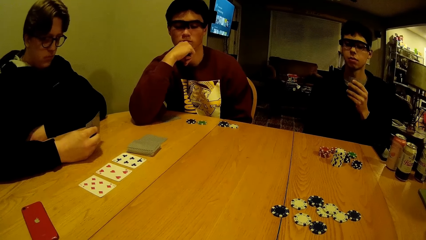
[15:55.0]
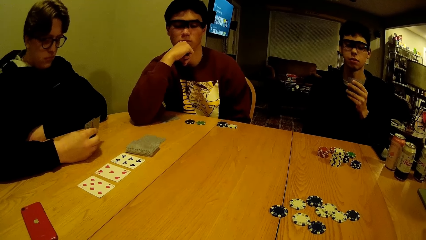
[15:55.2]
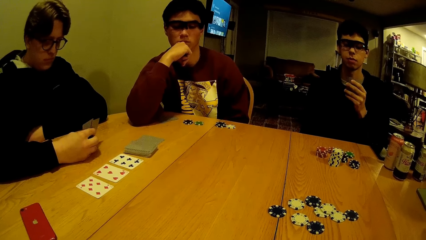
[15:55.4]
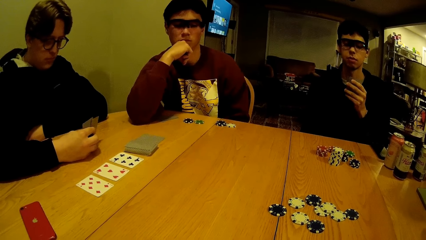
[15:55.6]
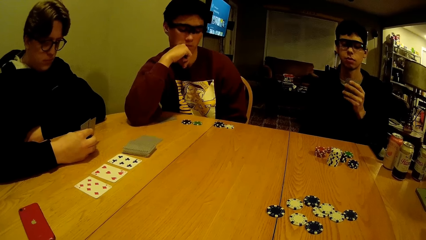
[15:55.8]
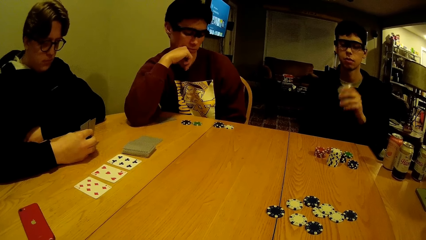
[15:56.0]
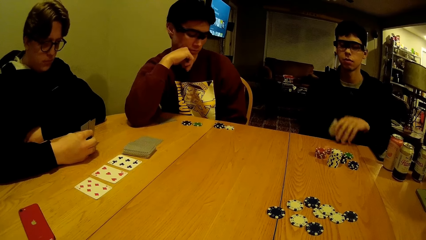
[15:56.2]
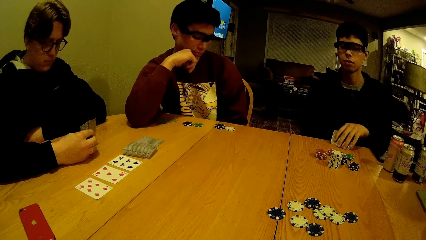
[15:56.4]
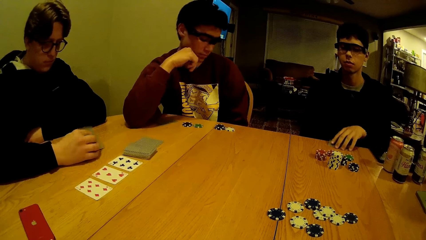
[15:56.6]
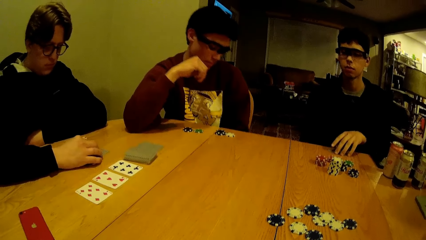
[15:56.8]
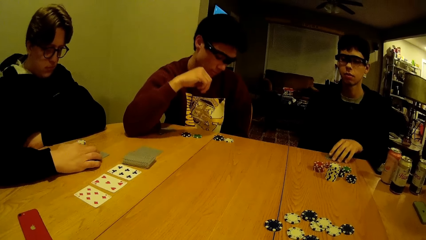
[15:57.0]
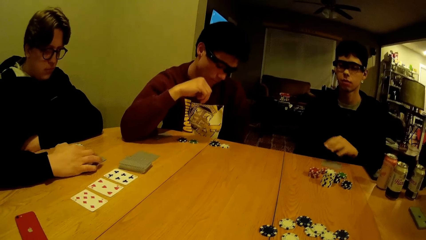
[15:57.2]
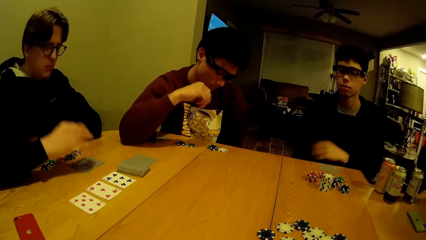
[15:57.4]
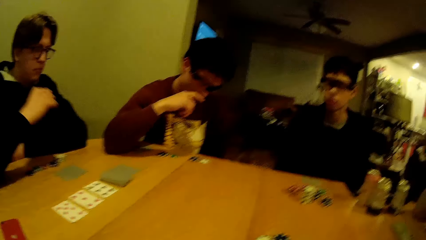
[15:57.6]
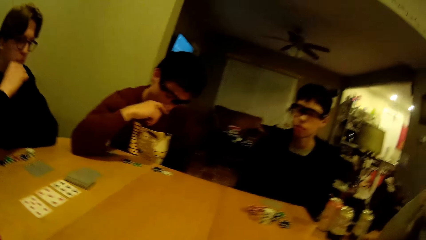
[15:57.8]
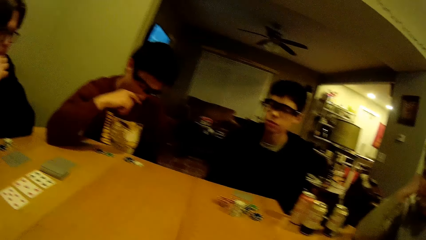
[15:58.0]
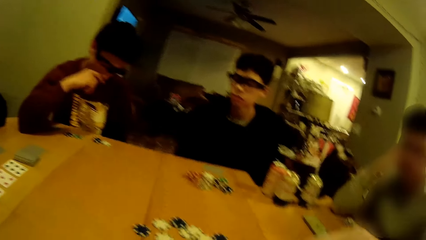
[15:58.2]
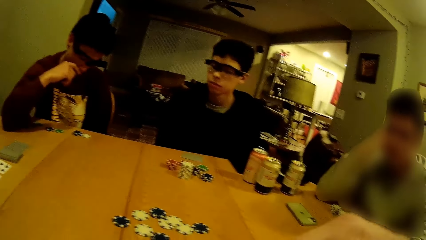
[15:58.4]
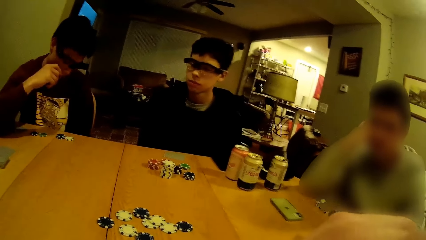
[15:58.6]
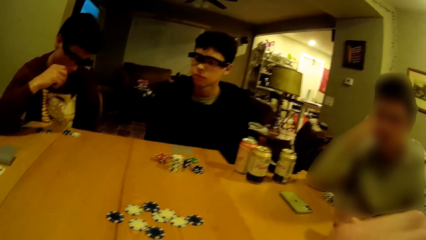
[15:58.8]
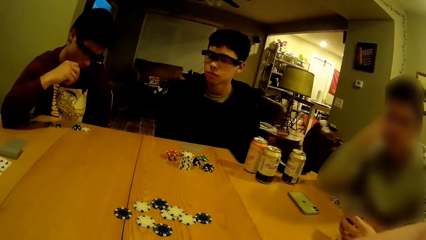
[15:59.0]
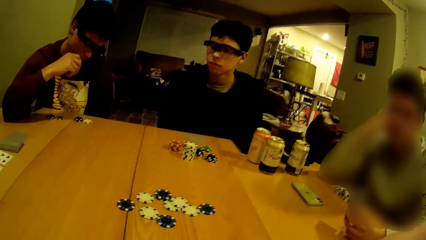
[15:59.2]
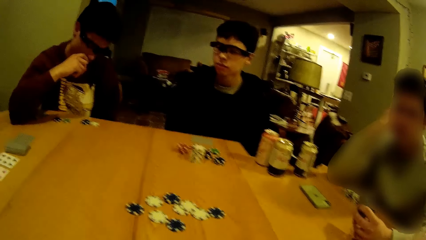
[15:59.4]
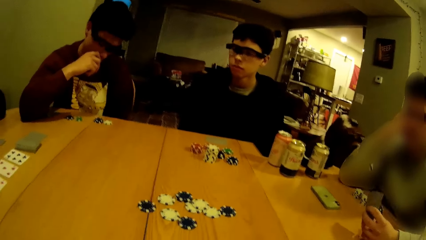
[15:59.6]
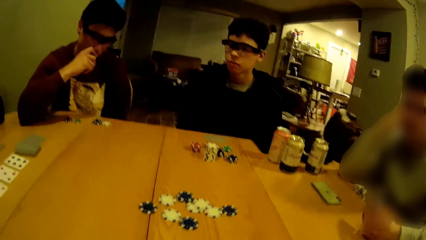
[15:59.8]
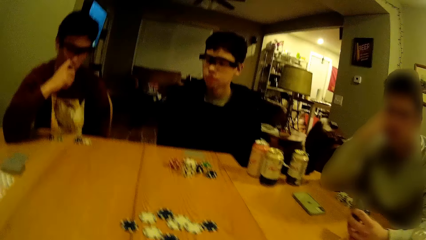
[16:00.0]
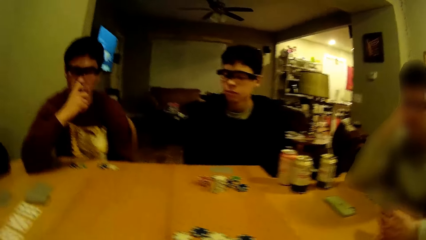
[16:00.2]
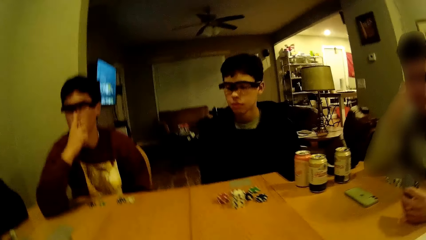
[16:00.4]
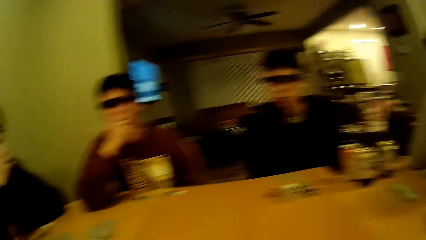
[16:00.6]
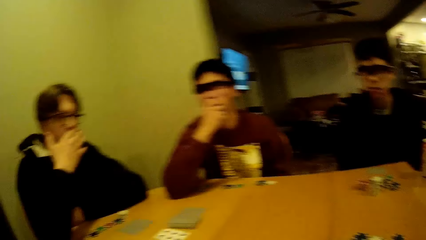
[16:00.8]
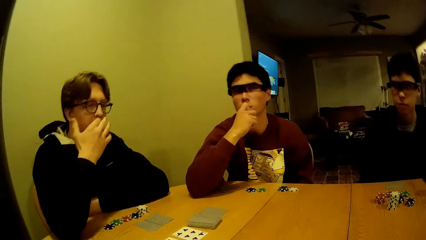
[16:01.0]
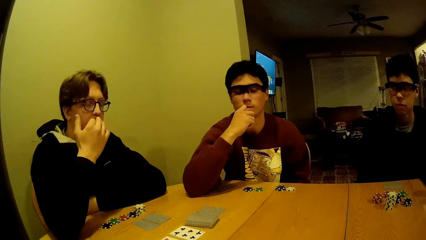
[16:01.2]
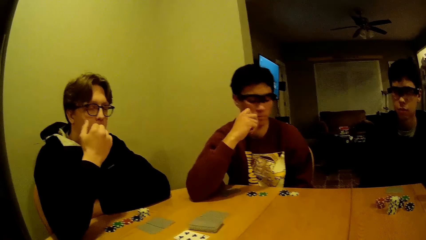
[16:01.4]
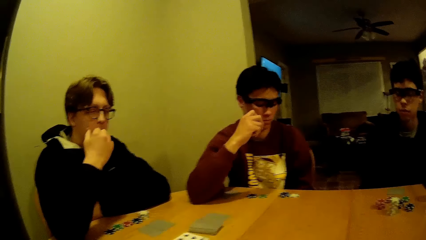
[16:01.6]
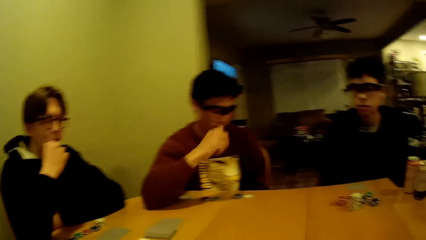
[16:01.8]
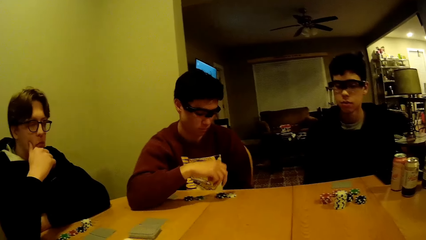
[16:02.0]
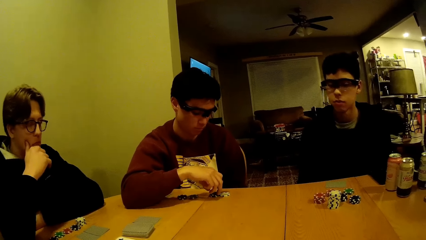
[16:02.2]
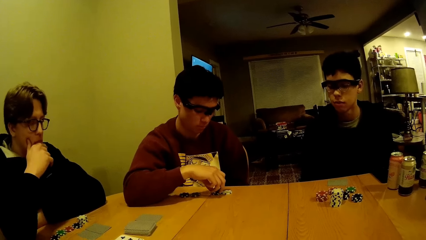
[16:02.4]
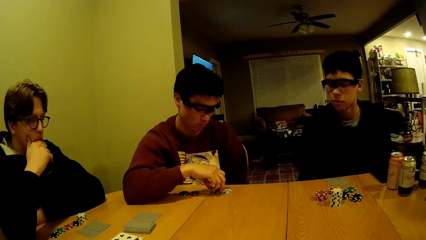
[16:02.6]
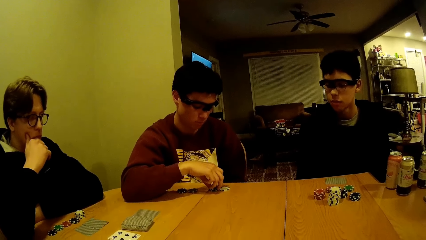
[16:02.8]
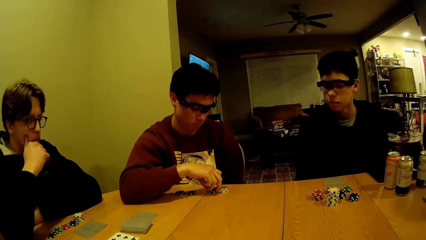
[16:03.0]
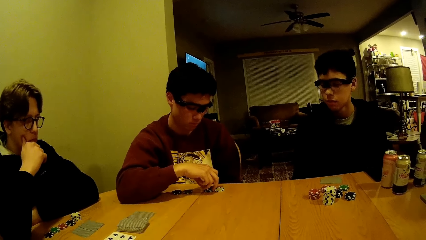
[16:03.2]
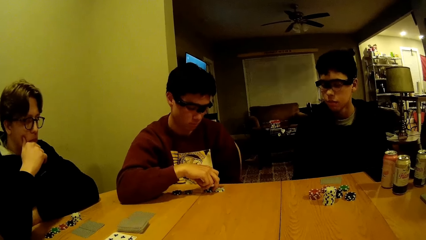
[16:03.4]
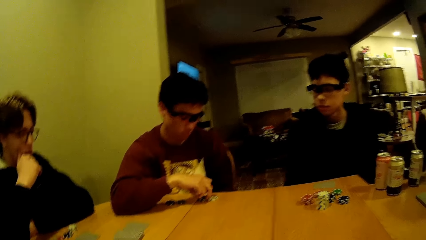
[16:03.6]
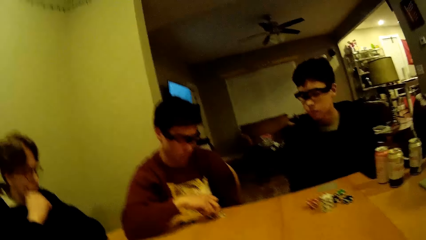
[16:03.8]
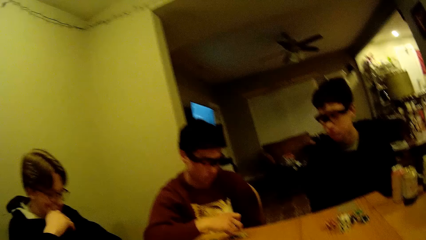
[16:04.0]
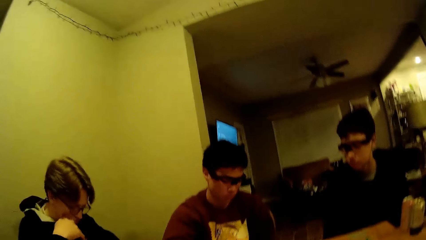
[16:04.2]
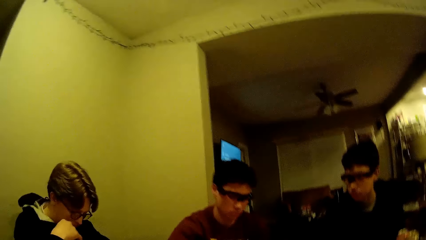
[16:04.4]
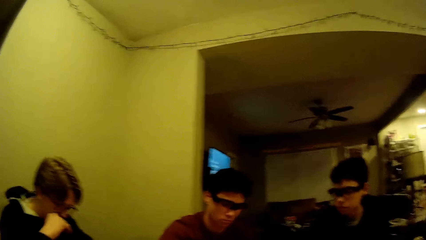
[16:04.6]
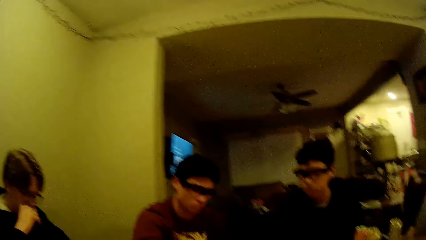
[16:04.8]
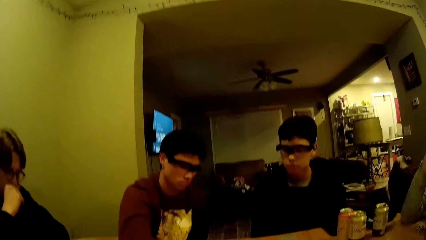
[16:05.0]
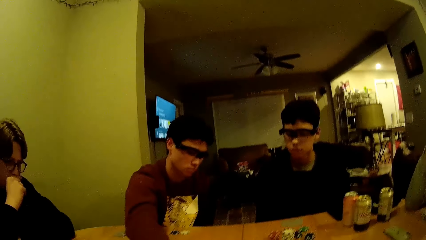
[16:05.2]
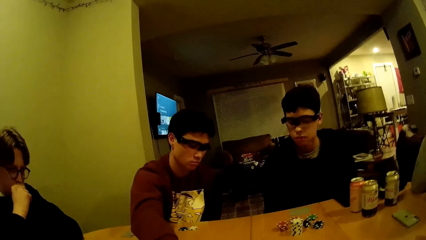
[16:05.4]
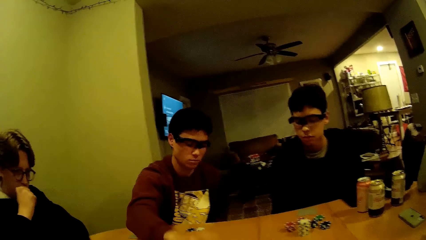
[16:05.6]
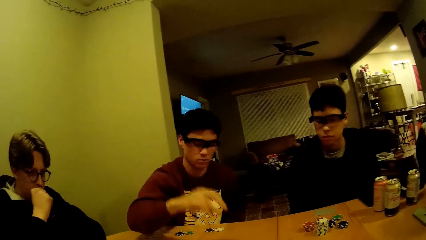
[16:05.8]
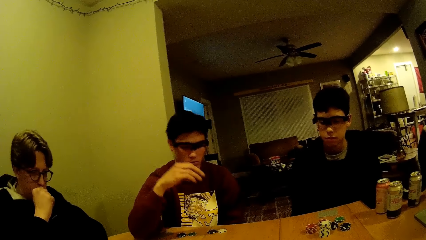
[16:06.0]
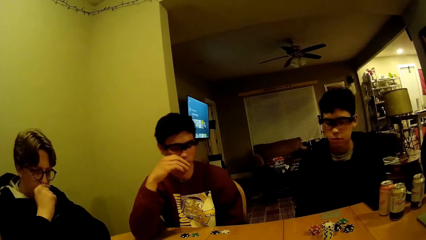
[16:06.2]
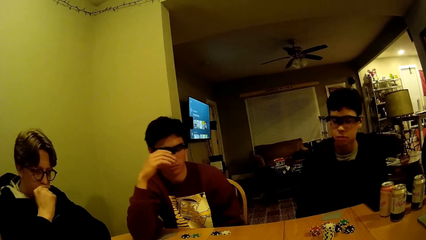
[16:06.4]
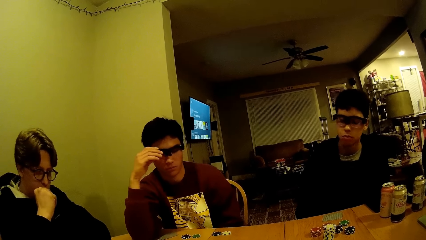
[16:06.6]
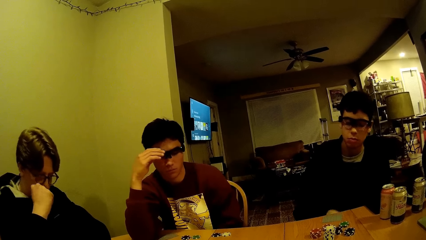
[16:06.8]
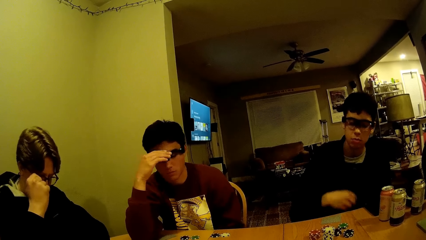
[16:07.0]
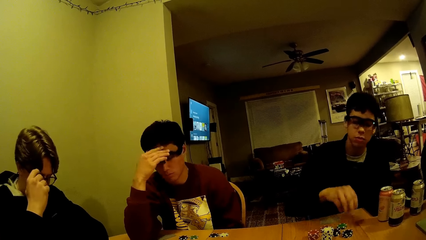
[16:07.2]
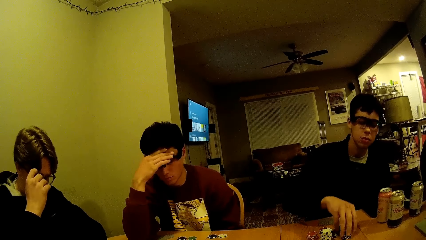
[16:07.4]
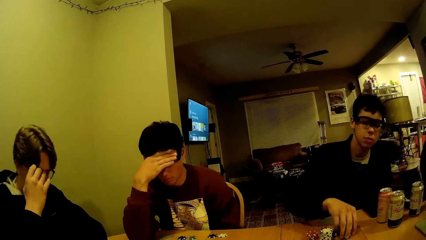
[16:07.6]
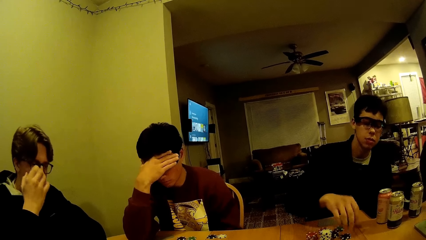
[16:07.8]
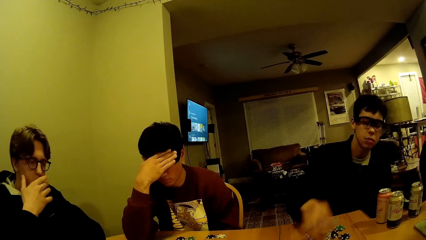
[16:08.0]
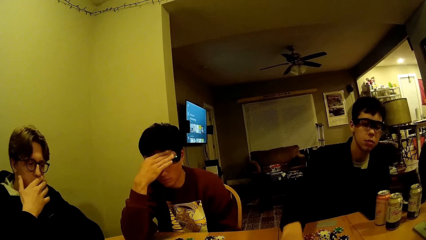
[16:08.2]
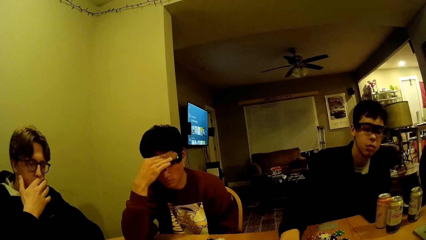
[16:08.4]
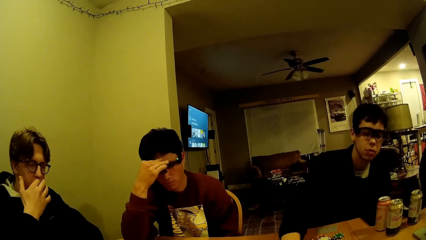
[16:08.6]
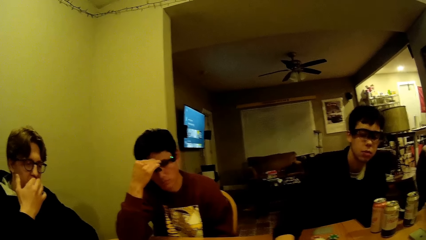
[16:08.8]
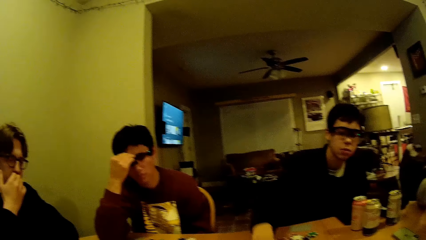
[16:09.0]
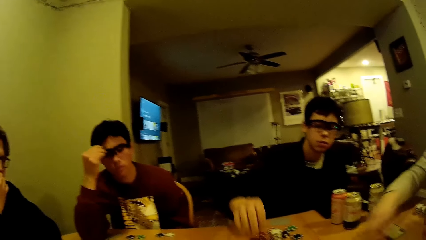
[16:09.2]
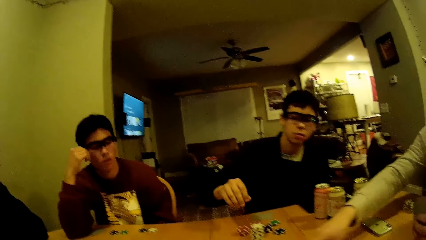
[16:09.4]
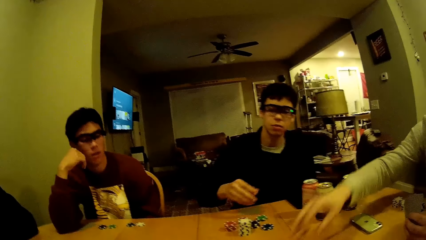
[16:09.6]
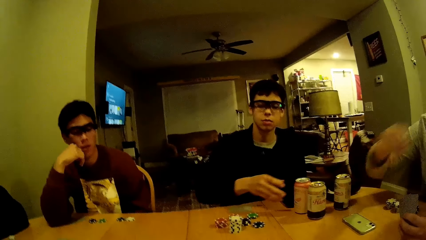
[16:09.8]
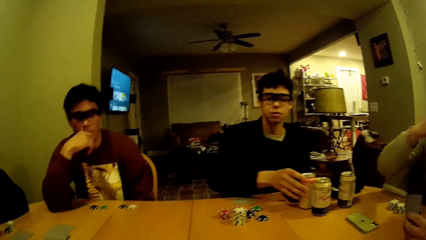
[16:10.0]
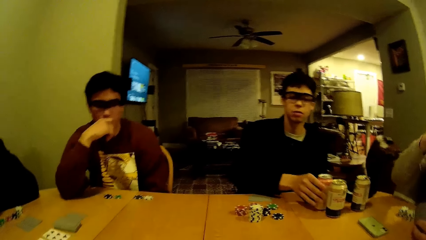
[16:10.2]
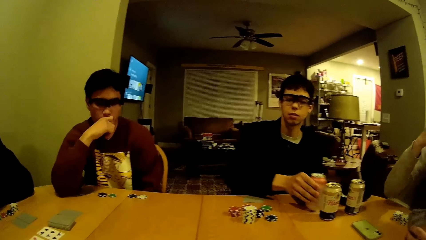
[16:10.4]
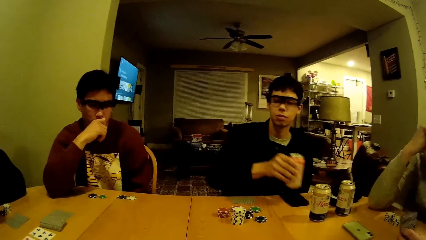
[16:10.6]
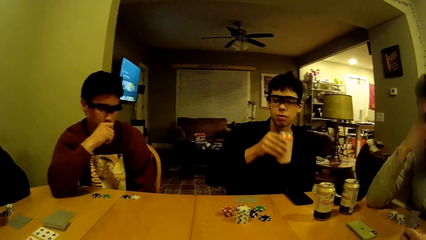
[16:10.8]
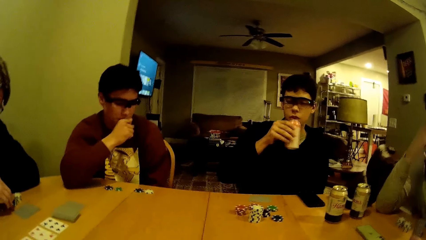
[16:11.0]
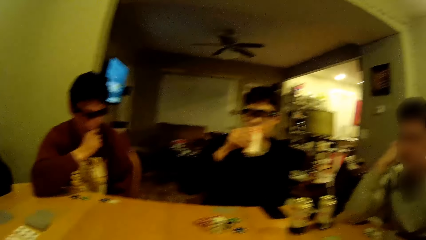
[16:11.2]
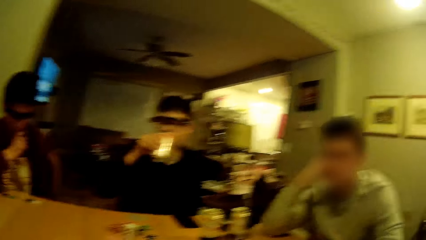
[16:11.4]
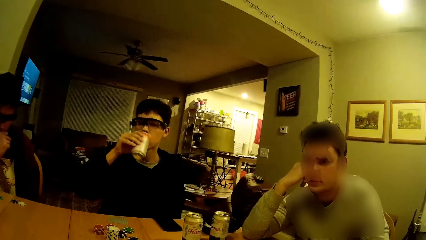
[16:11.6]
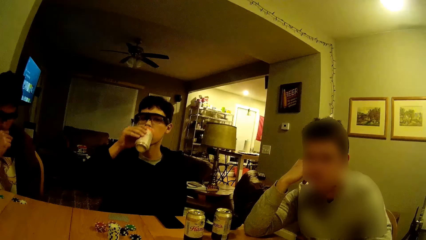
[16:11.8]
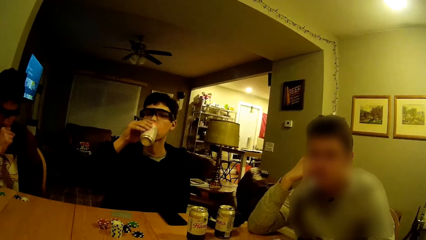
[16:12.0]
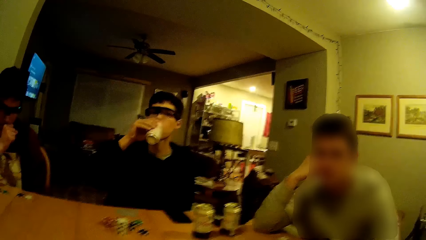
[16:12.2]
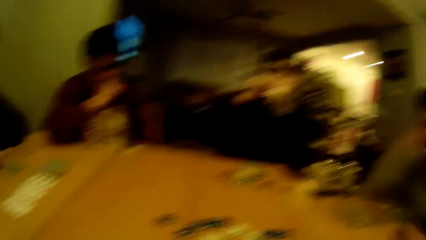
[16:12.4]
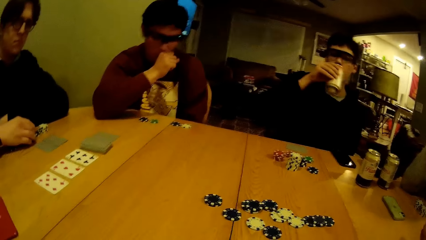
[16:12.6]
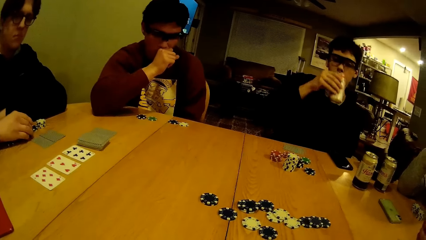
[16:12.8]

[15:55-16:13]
The camera wearer stares at the cards on the table. A man drops his cards on the table. The camera wearer stares at the cards on the table. Another man picks a game disk from his portion on the table, drops the game disk at the centre of the table, moves the puzzle piece on the table. The first man picks the game disk from his portion on the table, moves the puzzle piece on the table. The second man drops the game disk at the centre of the table with his right hand. A third man drops the game disk at the centre of the table with his right hand, moves the puzzle piece on the table. The first man picks the can of soda from the table. He drinks something.
